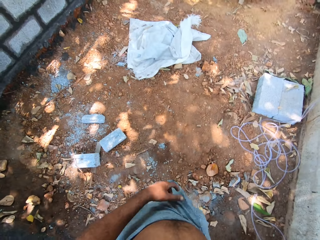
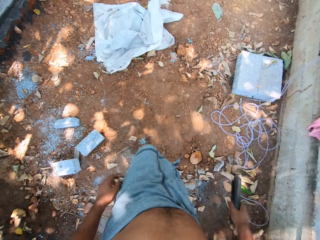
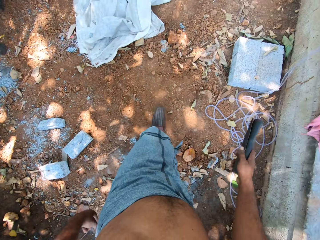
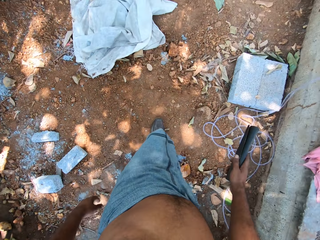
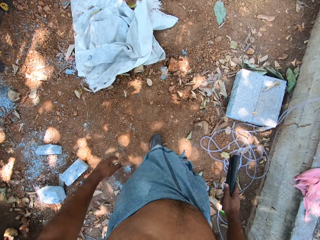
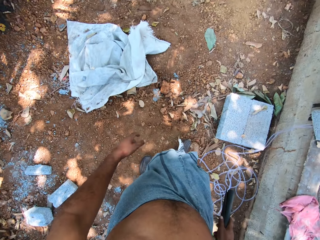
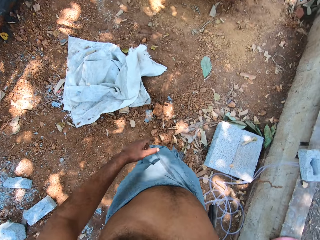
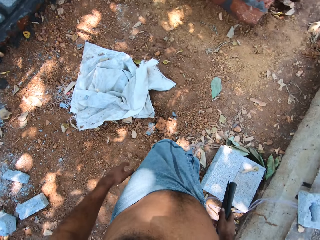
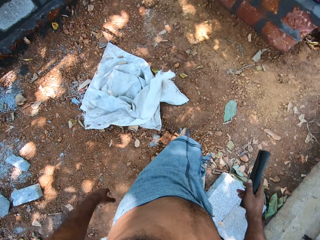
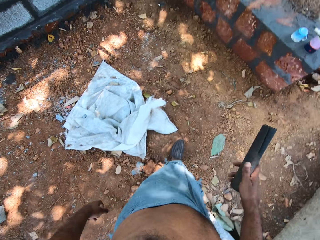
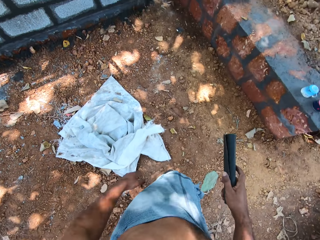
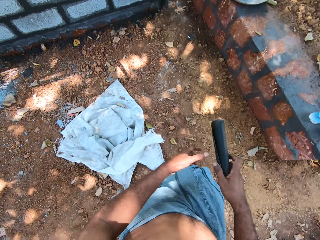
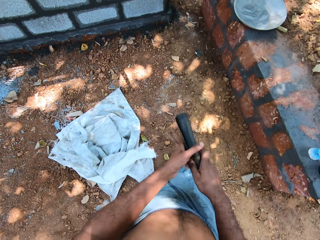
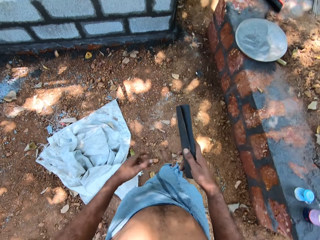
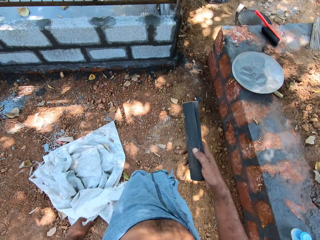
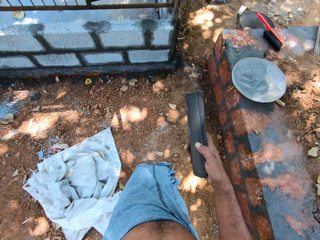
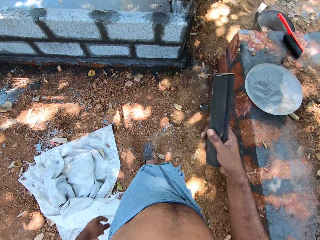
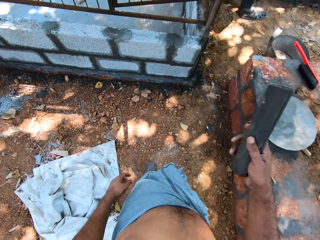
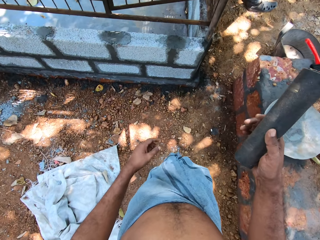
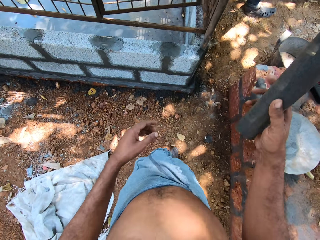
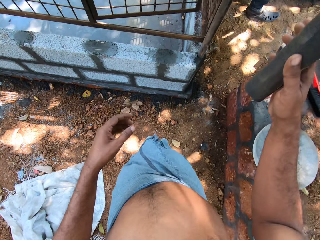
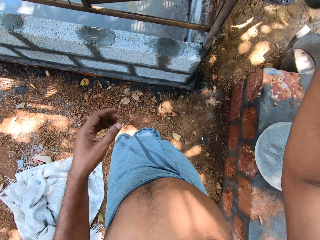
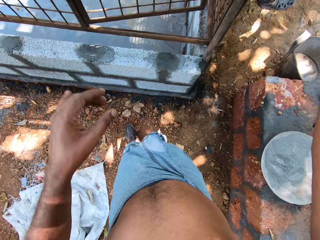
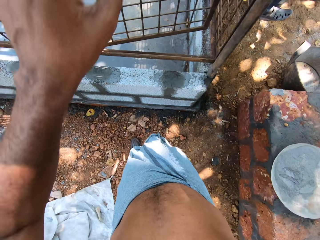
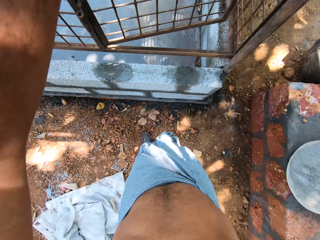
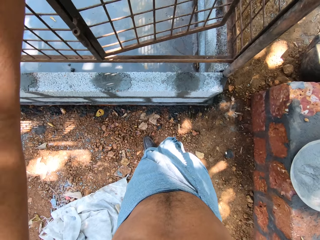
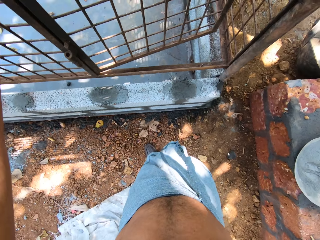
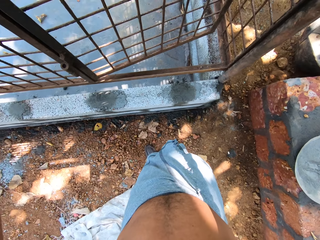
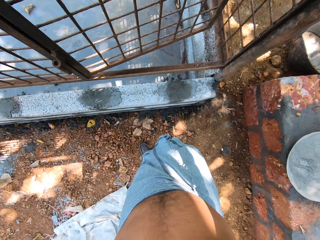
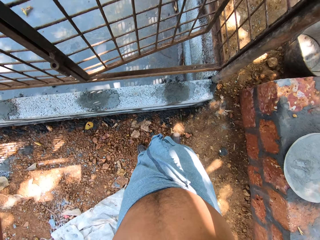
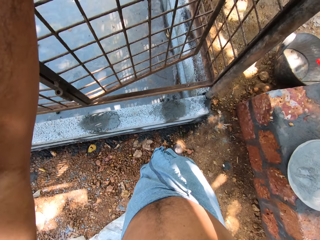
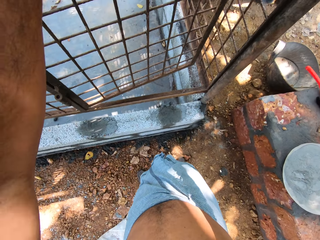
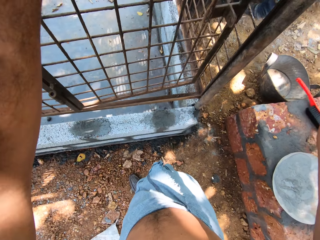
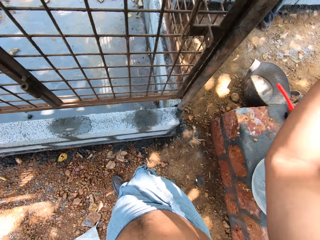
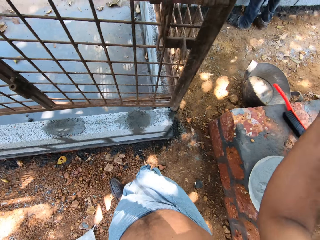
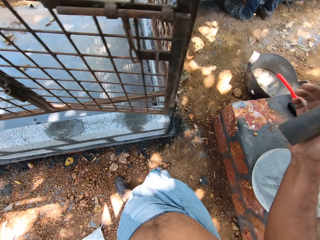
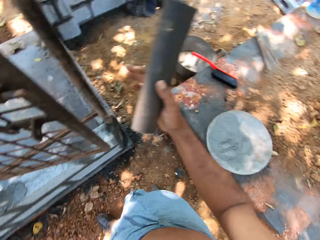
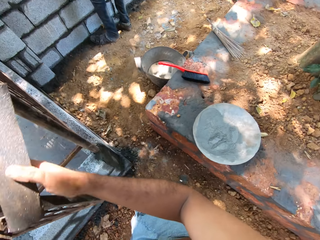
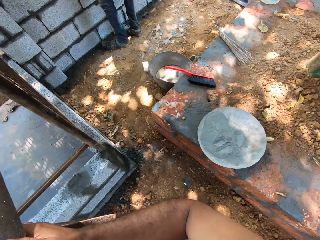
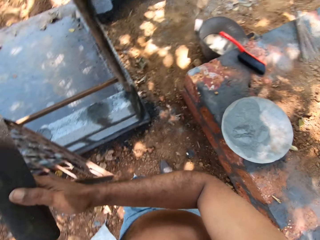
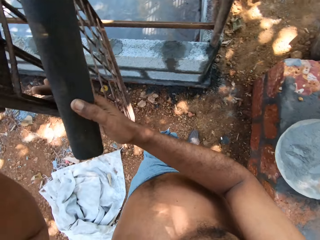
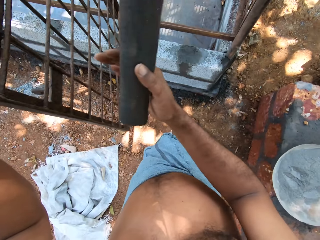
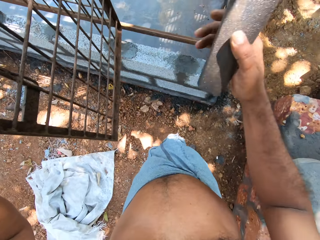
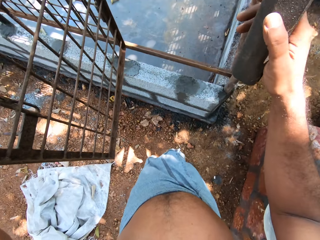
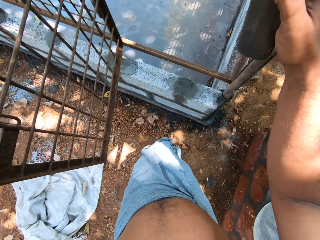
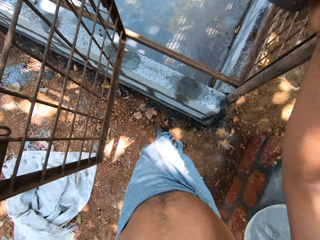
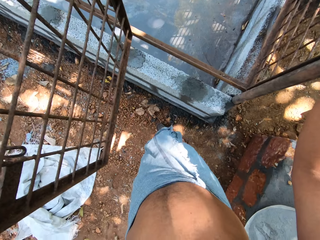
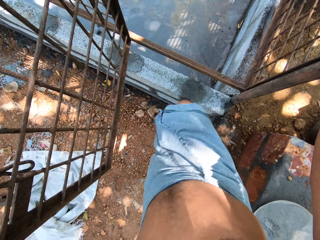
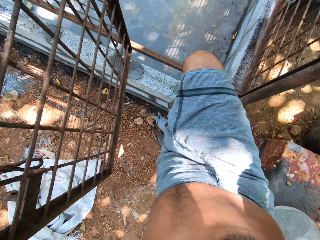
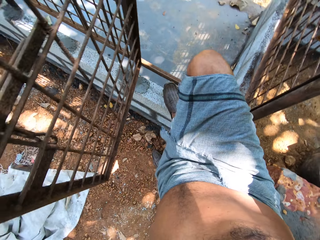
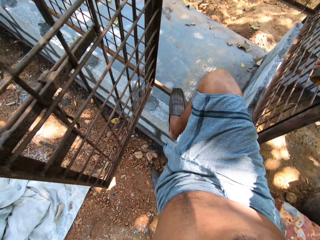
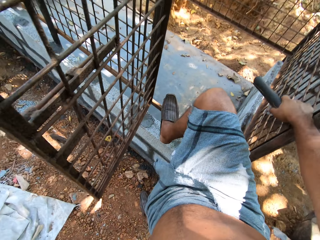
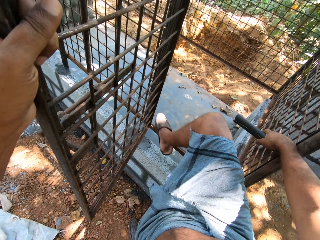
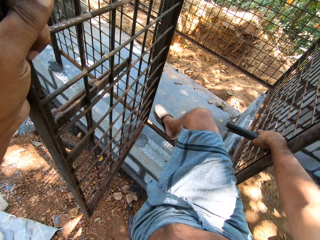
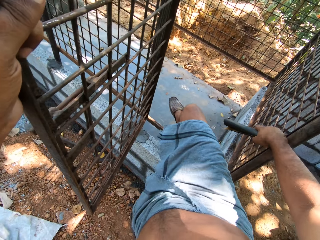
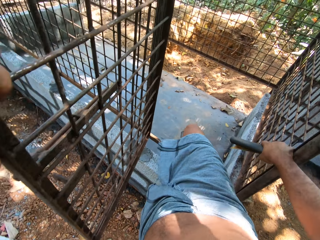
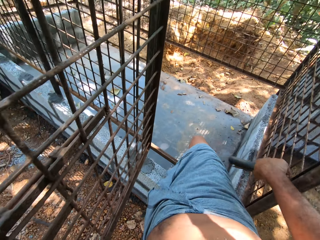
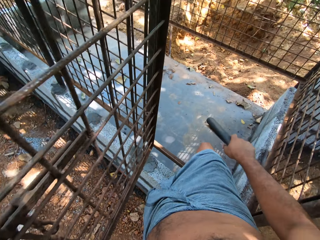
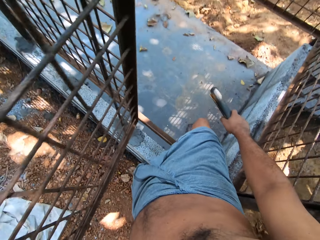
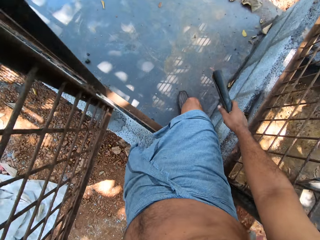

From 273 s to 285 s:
The camera wearer holds the sandpaper in his right hand with his left hand. He raises up the hands. He opens the door of the cage with his left hand. He holds the door of the cage with his right hand. He walks into the cage.

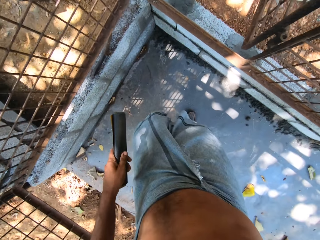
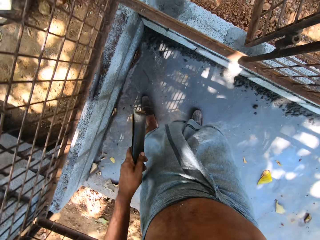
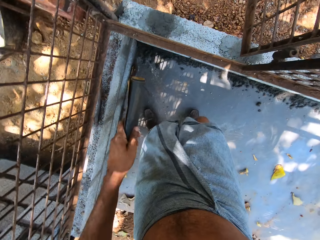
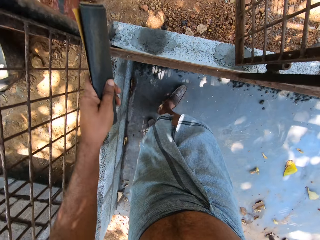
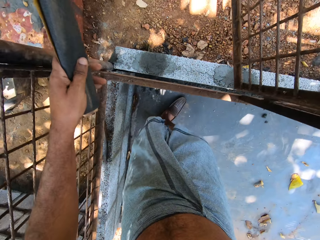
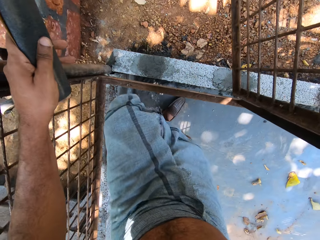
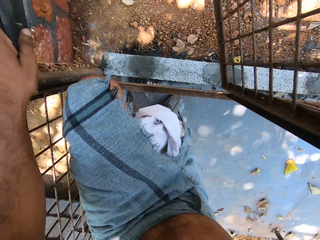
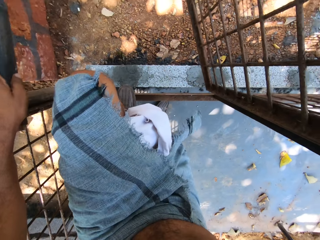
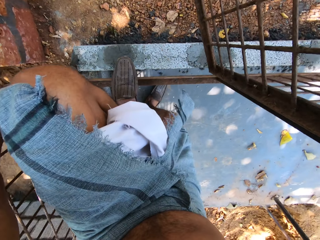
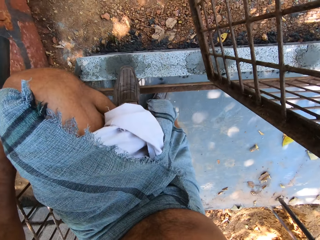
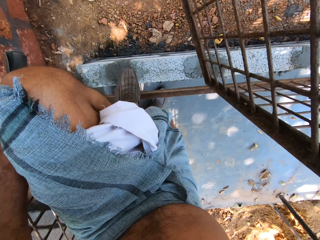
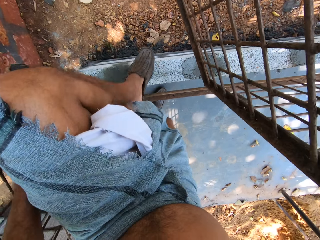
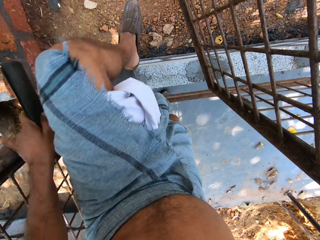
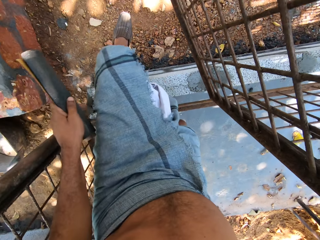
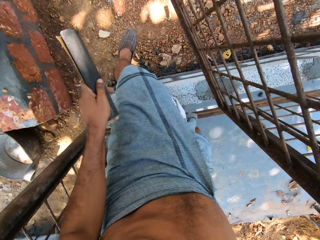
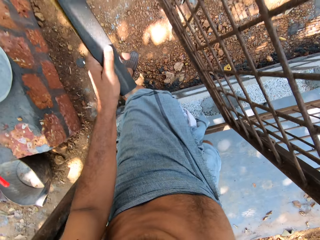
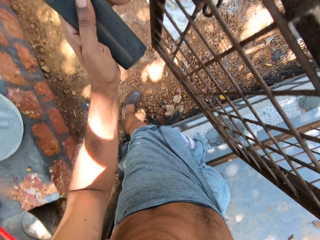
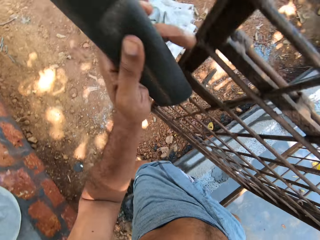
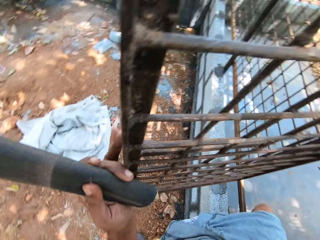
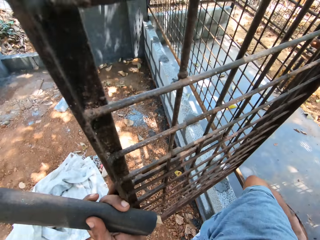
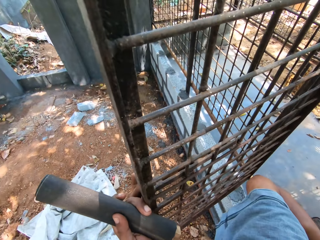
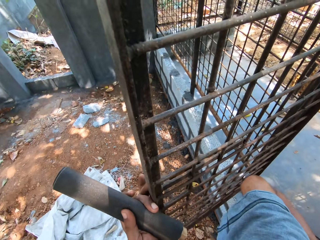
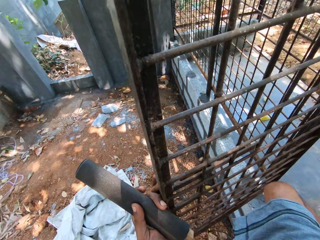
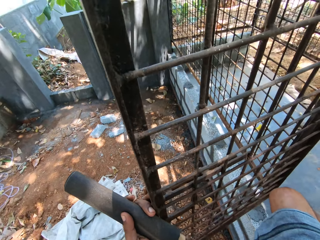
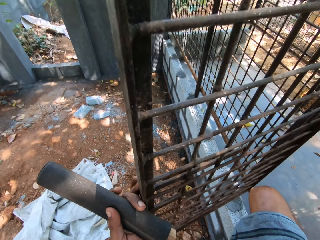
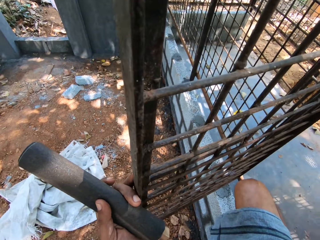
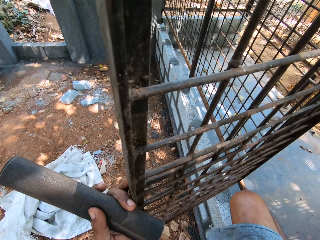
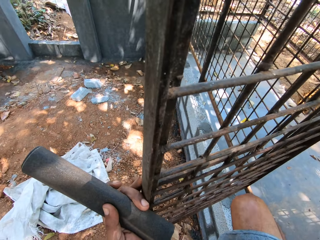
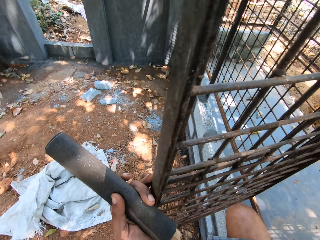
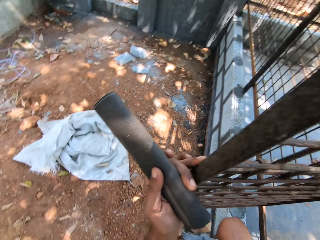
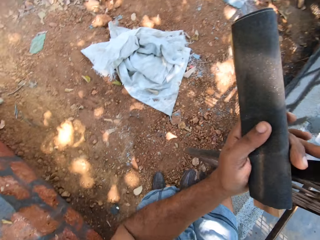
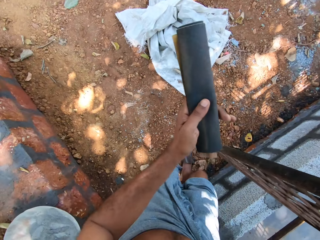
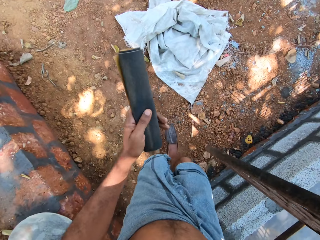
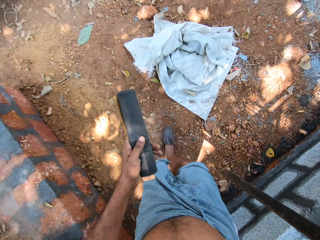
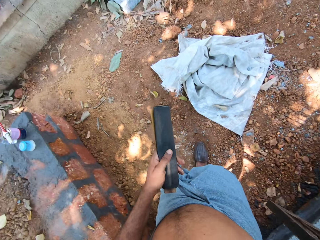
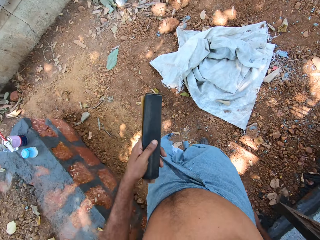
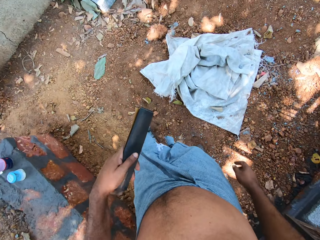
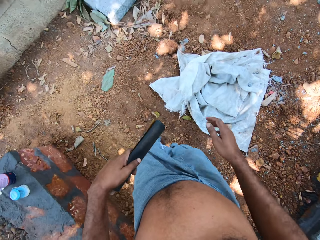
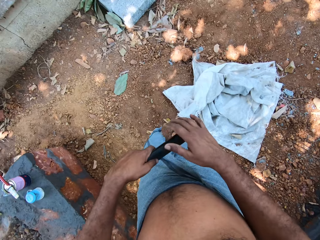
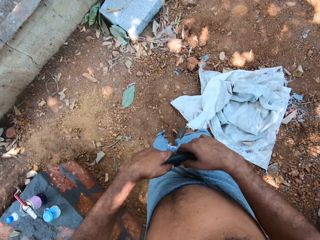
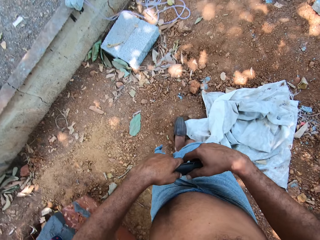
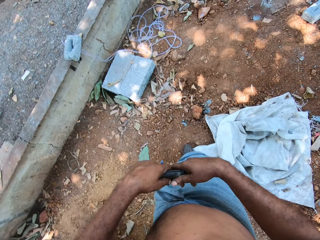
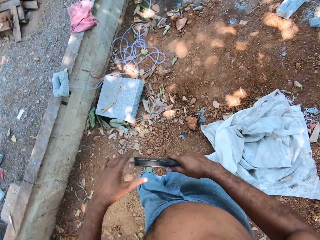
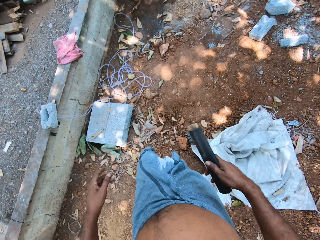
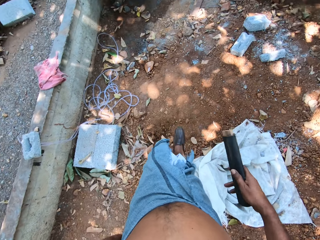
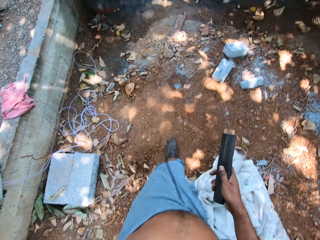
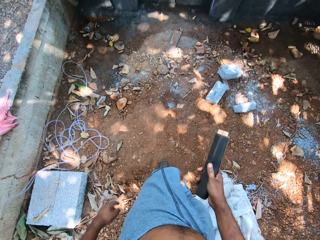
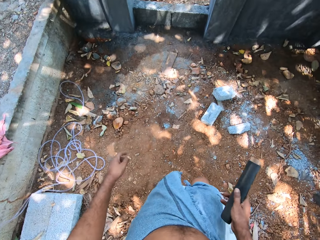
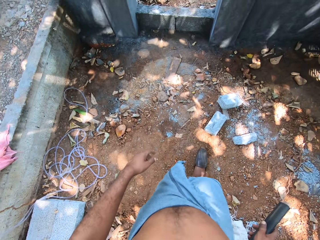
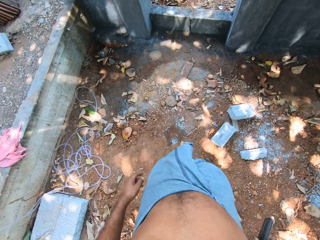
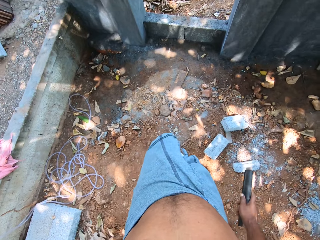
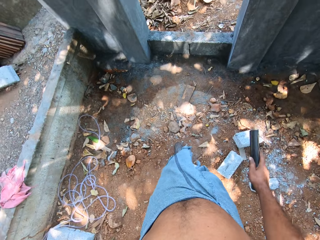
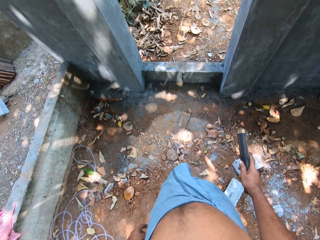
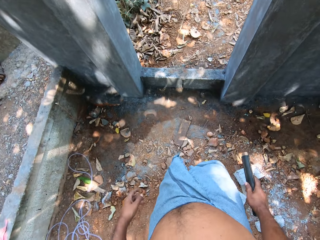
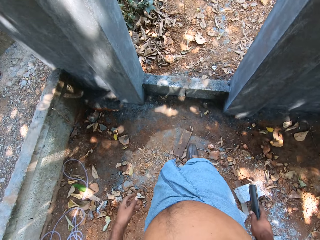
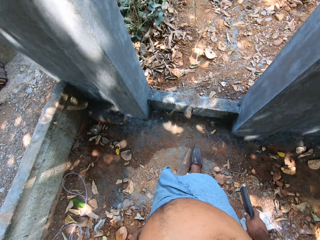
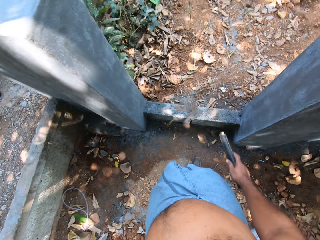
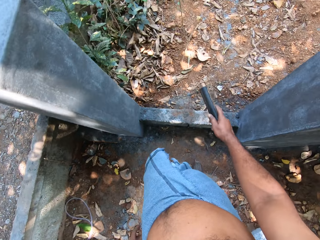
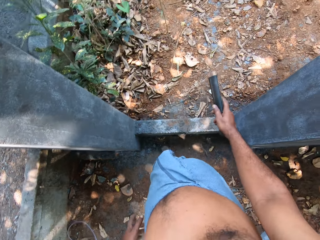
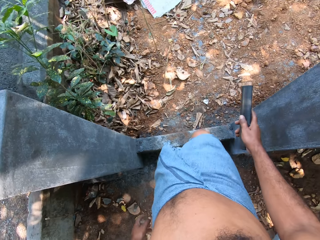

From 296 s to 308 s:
The camera wearer steps out of the cage. He passes the sandpaper from his left hand to his right hand. He walks around.
